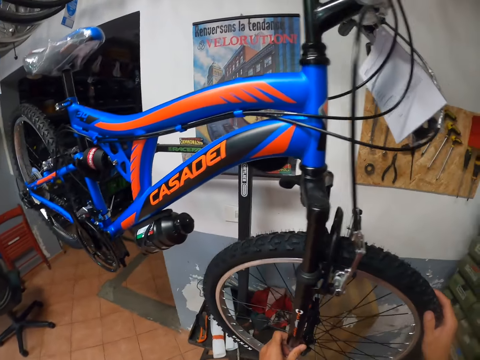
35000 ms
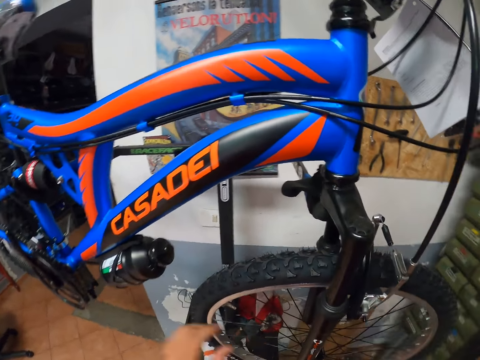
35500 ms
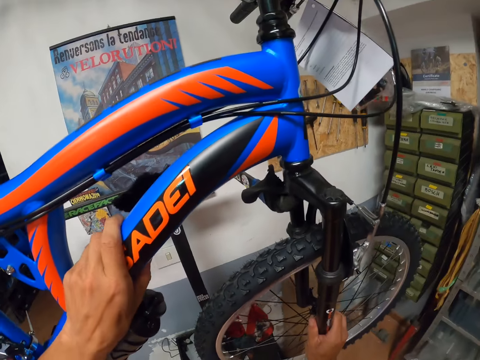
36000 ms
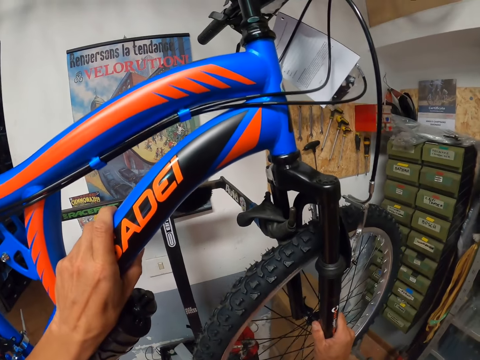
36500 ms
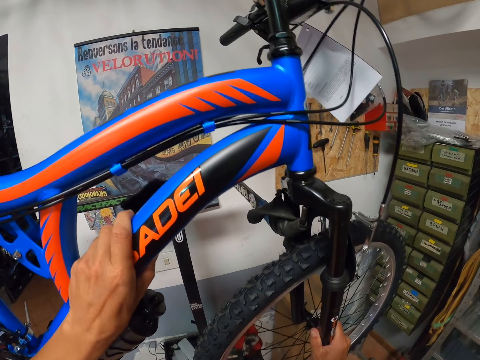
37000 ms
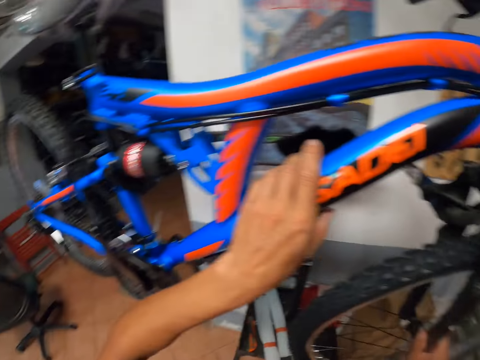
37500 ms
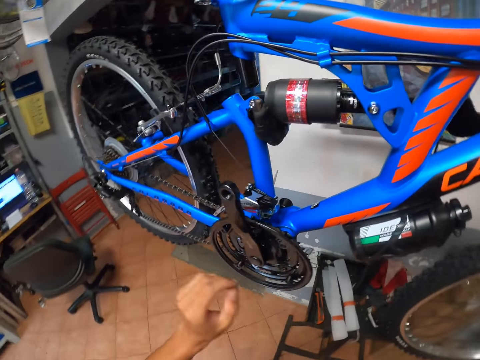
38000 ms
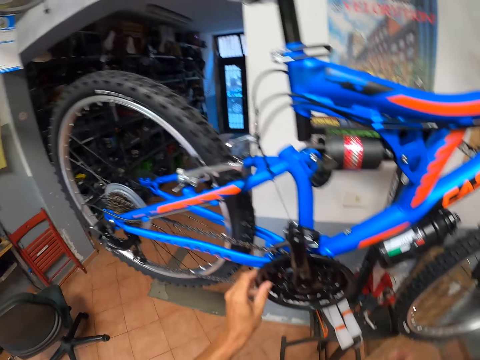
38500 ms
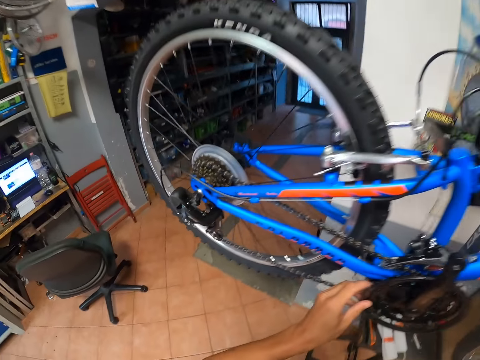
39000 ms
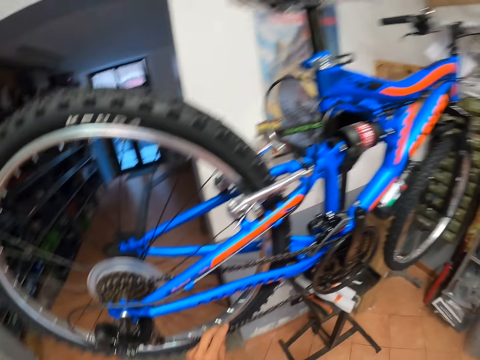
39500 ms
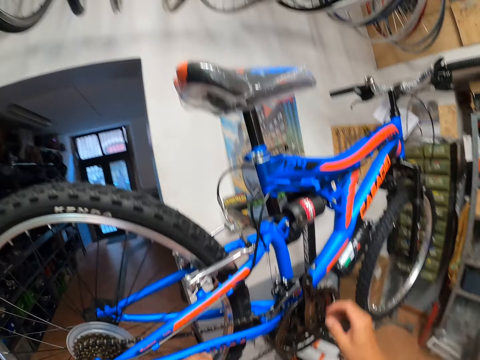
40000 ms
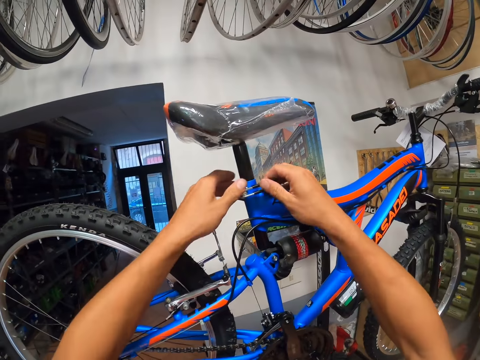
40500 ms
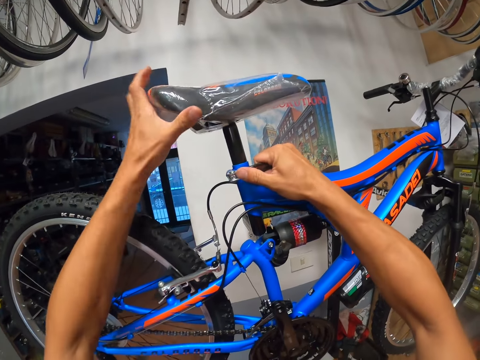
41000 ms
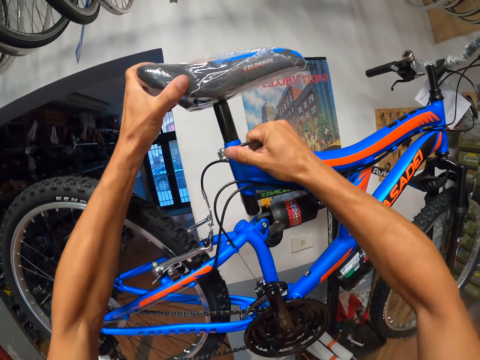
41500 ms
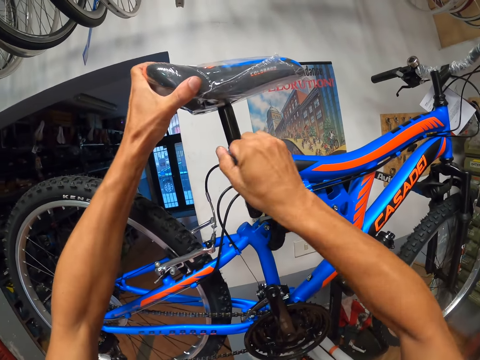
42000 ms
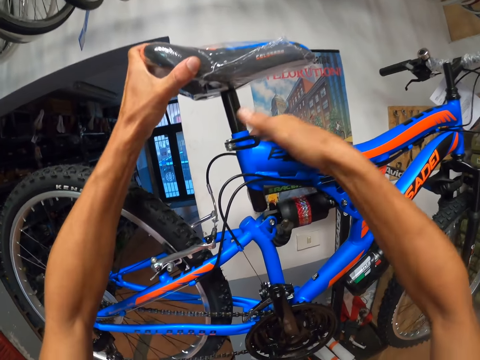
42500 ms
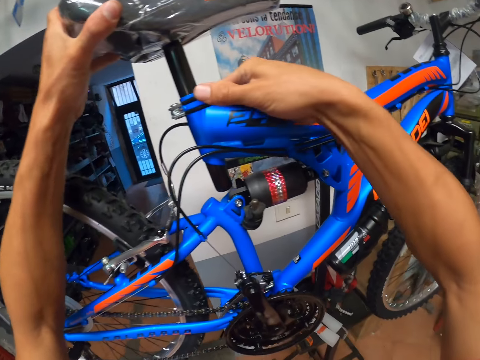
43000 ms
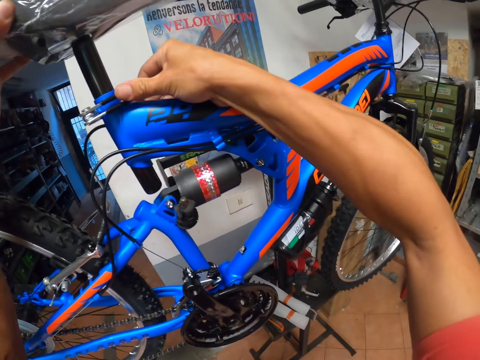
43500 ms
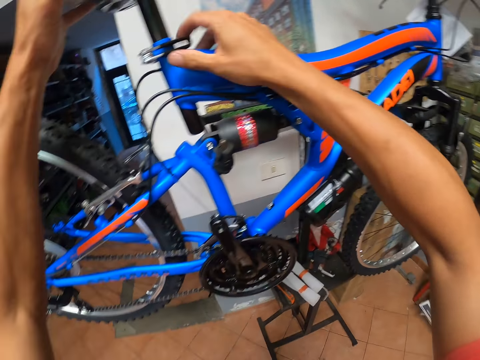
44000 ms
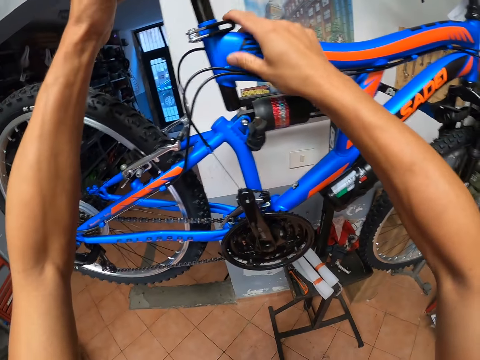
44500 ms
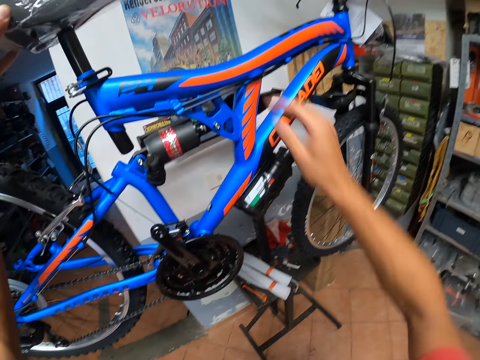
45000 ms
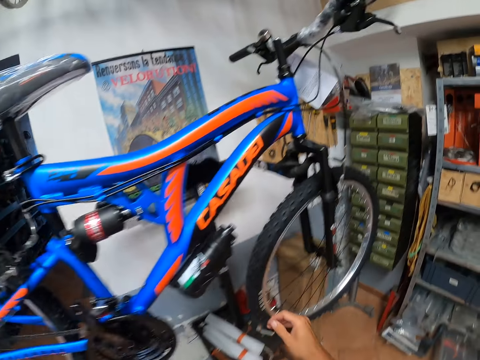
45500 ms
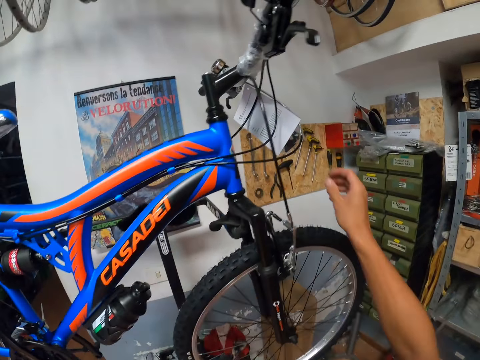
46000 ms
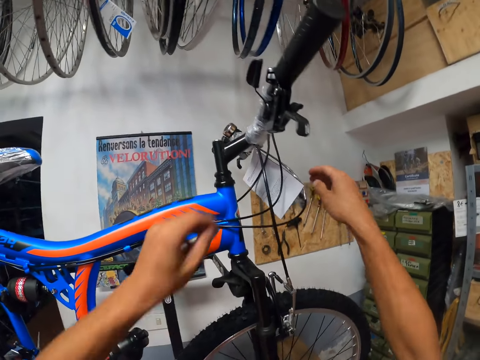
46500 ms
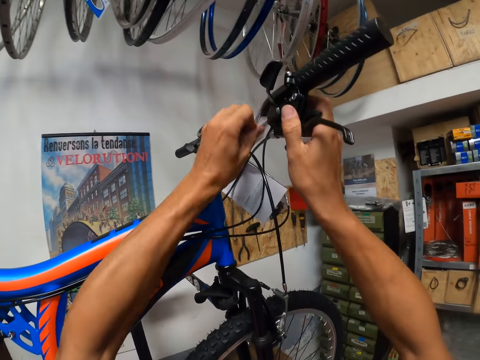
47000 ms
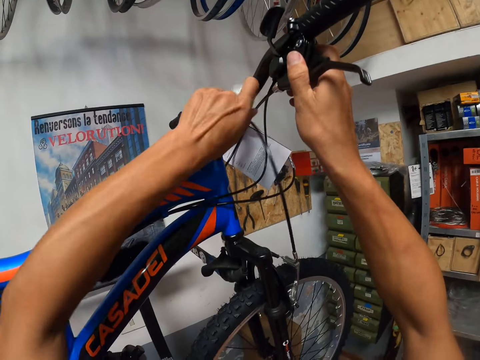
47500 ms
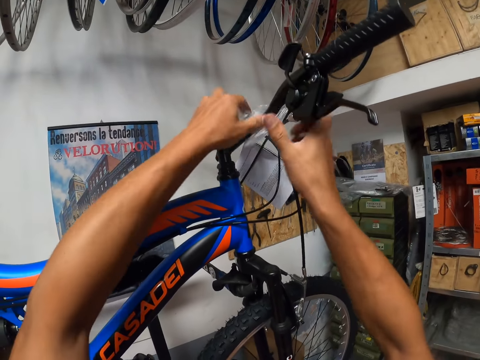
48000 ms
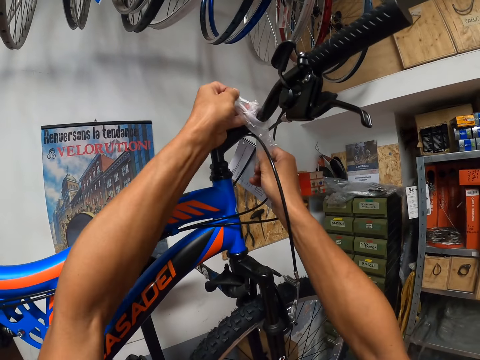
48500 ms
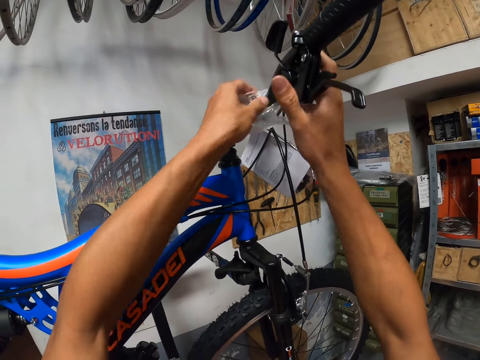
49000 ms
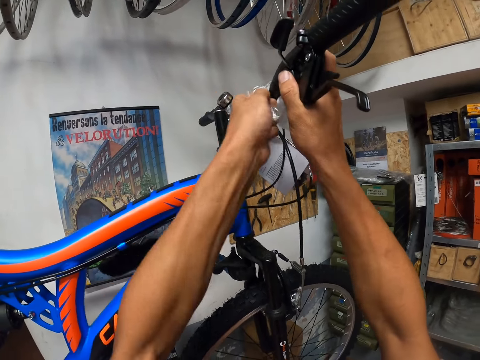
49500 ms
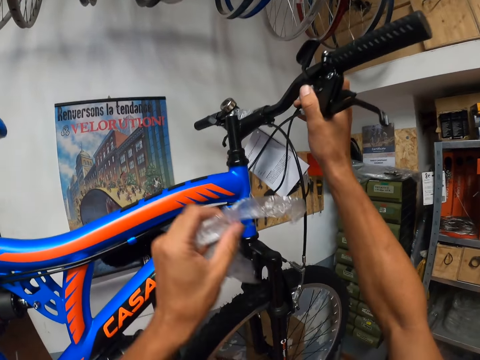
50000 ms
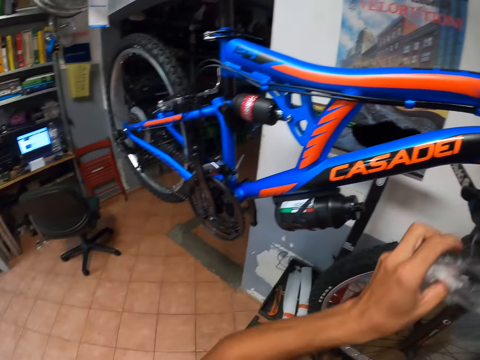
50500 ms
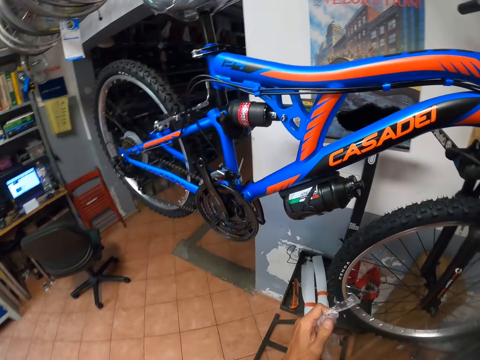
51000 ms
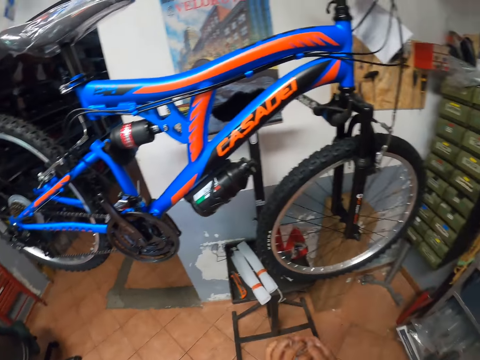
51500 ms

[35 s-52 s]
The camera wearer looks around the bicycle. They adjust the bicycle on the mount. They adjust the bicycle seat. They tighten the bicycle saddle. They remove the wrapping or papers from the bicycle steering.

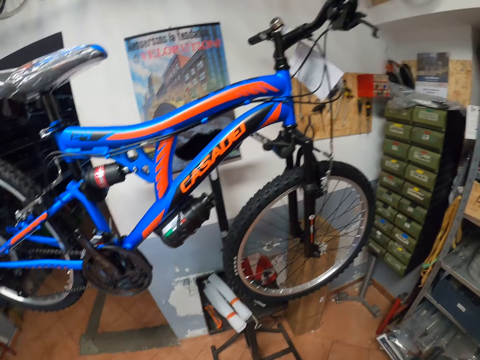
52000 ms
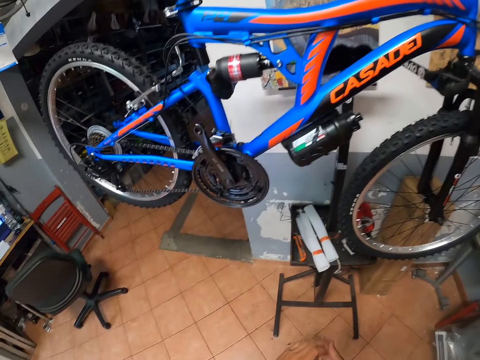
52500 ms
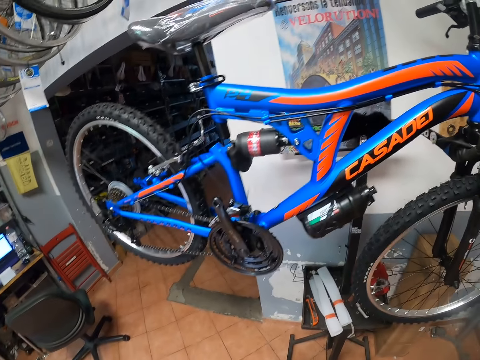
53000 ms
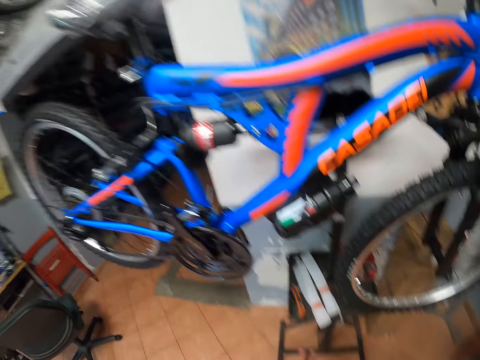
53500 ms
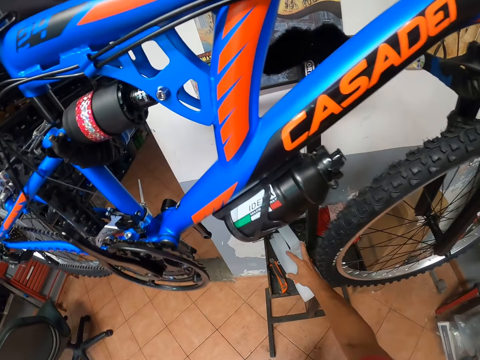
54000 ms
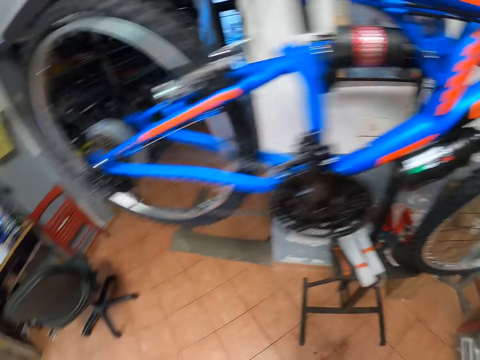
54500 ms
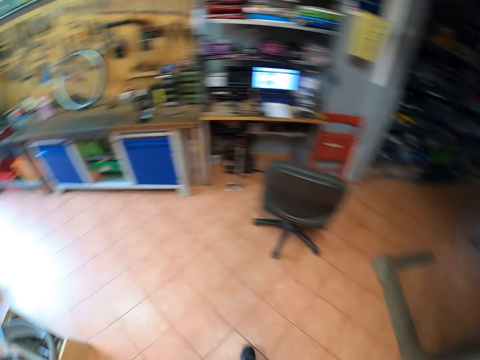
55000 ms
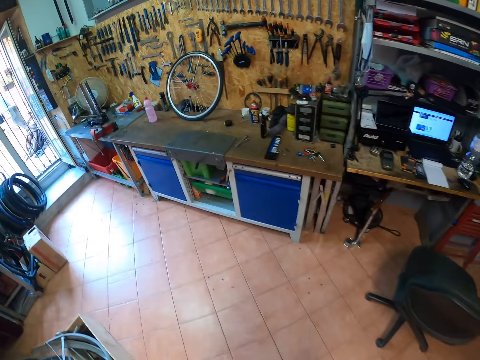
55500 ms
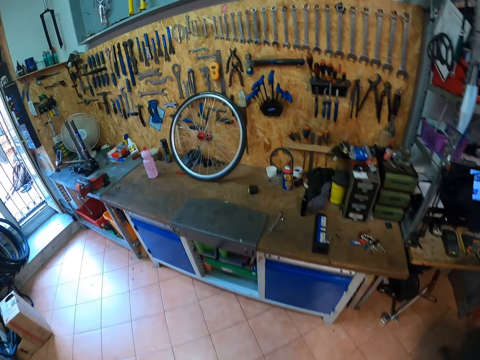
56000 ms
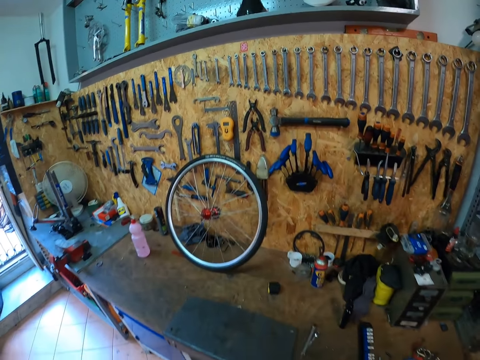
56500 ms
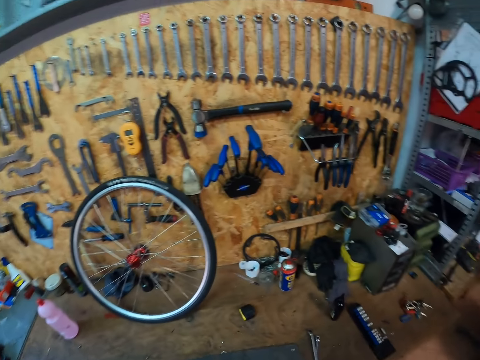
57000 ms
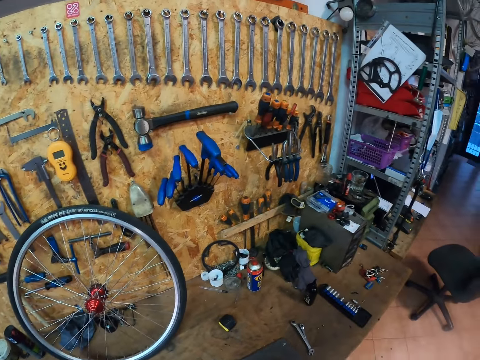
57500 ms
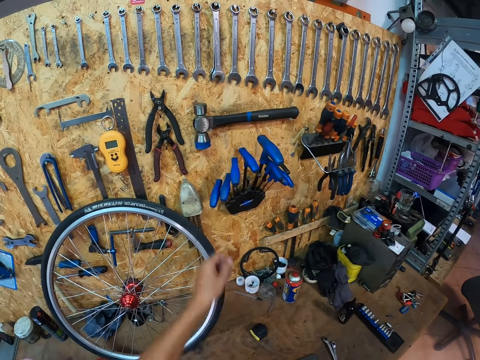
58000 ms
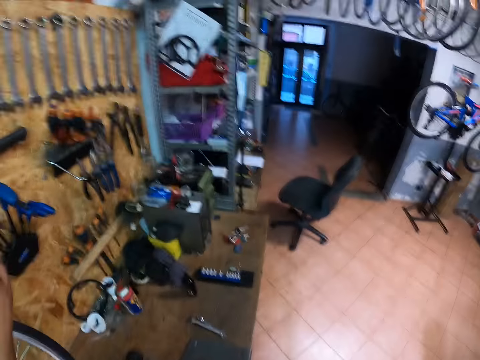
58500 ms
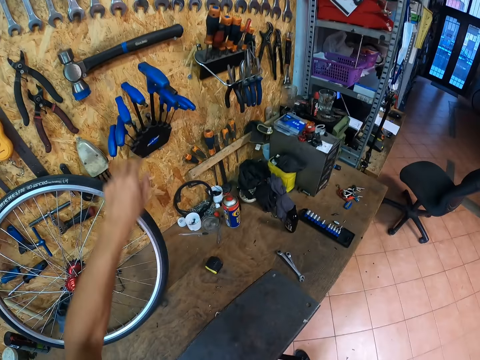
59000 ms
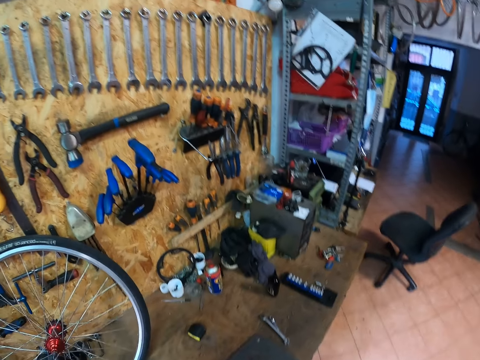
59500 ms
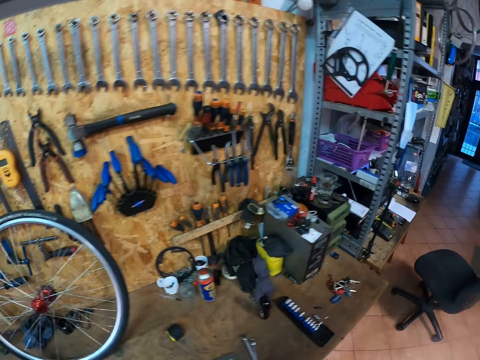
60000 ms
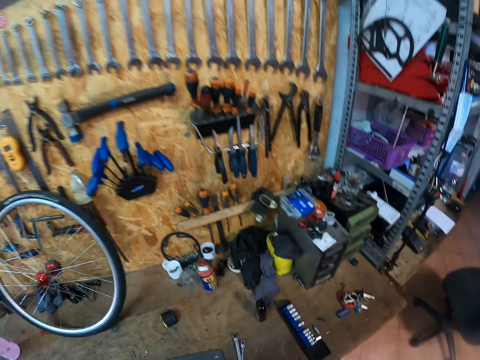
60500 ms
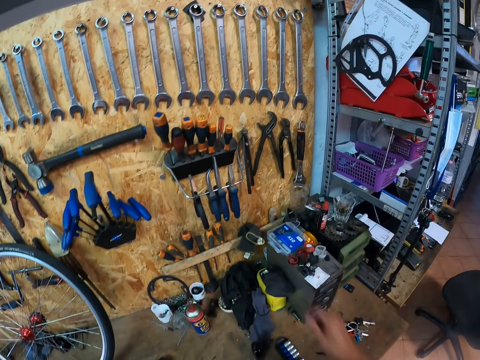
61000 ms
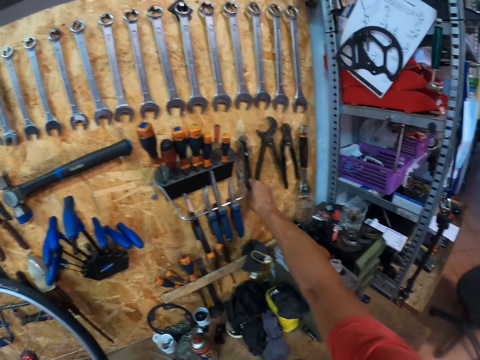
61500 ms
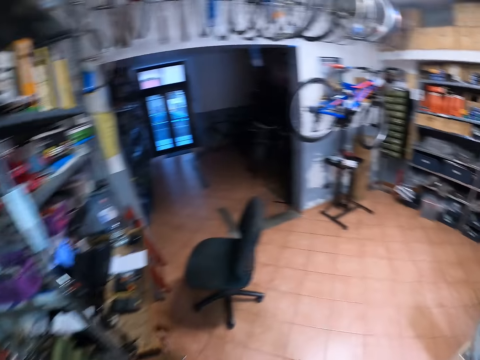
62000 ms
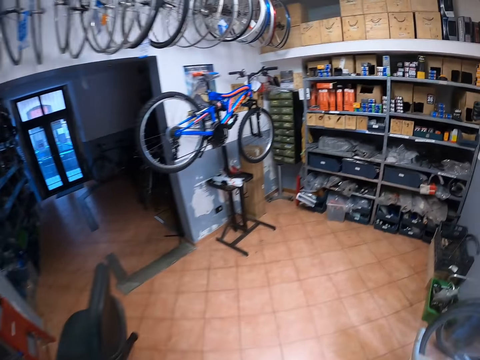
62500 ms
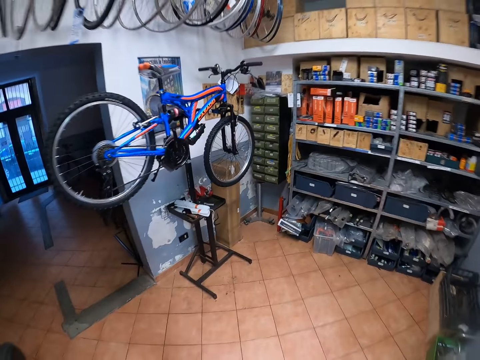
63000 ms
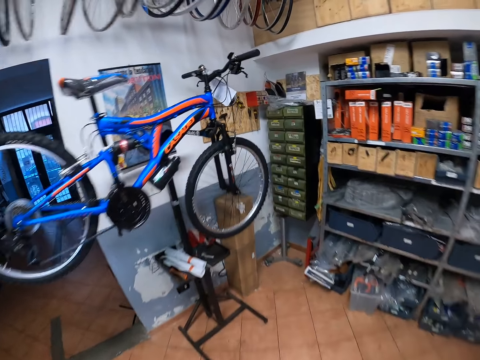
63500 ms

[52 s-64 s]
The camera wearer drops the papers on the metallic stool. They walk towards the tool rack. They pick up a pincer from the tool rack.
